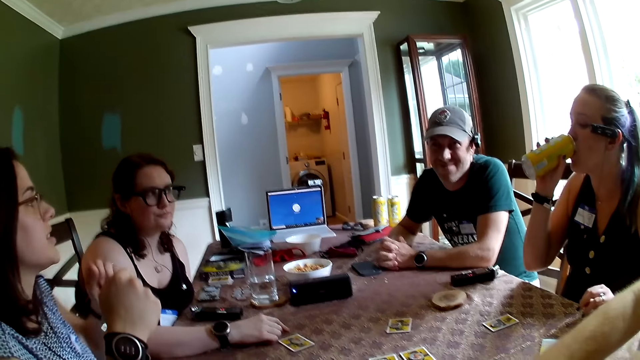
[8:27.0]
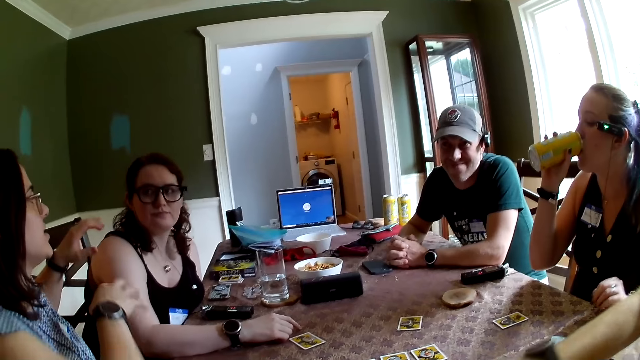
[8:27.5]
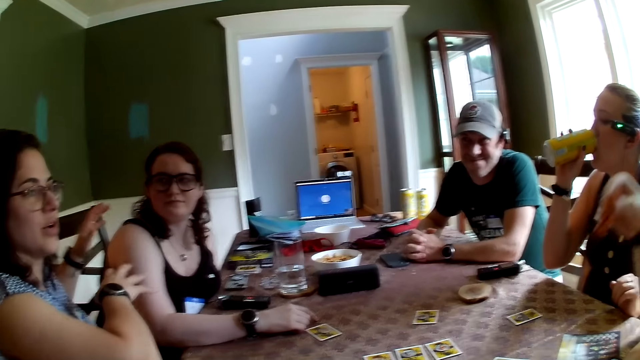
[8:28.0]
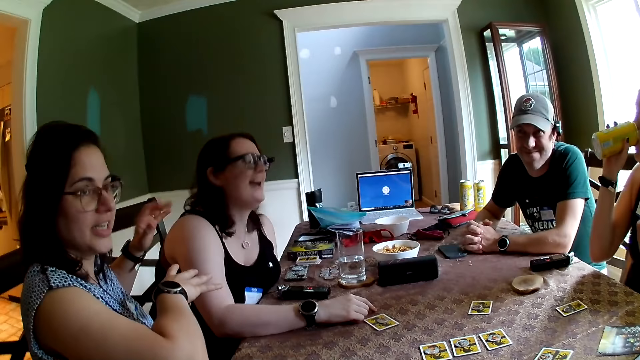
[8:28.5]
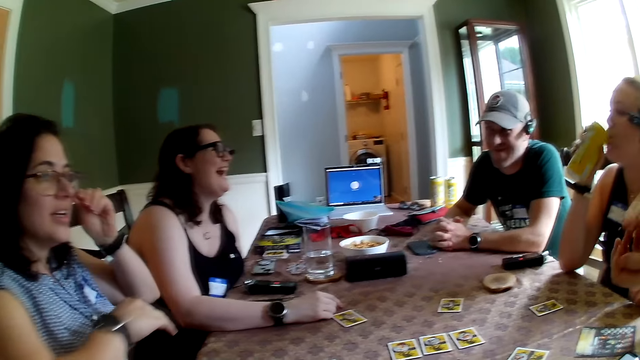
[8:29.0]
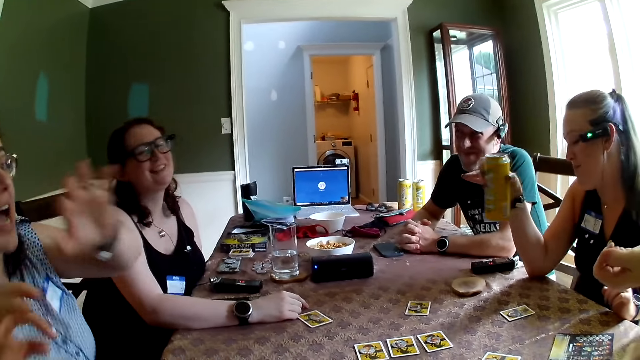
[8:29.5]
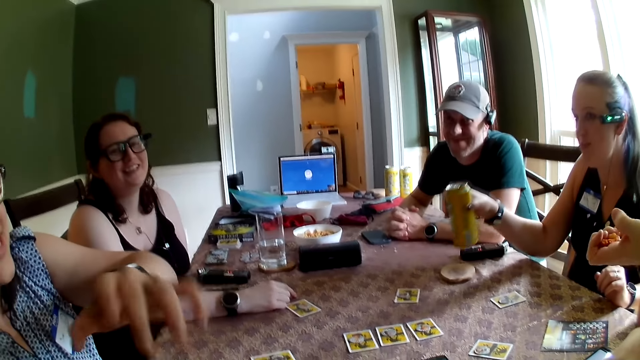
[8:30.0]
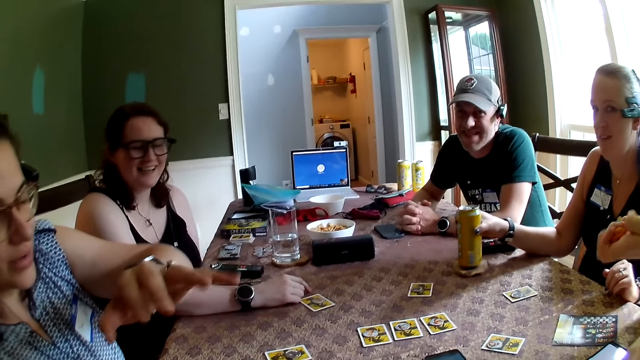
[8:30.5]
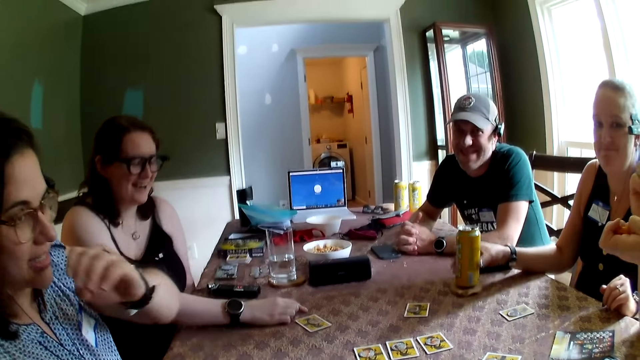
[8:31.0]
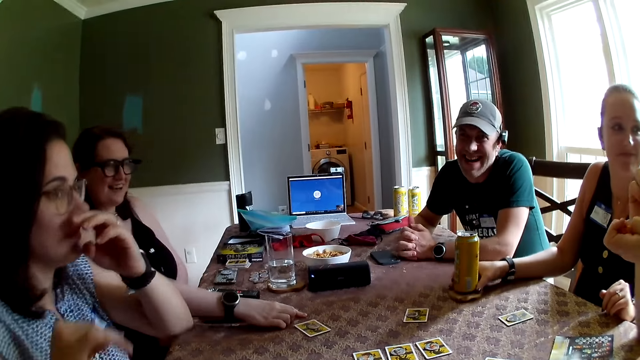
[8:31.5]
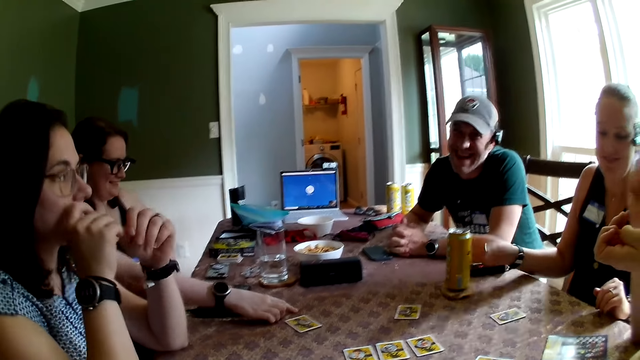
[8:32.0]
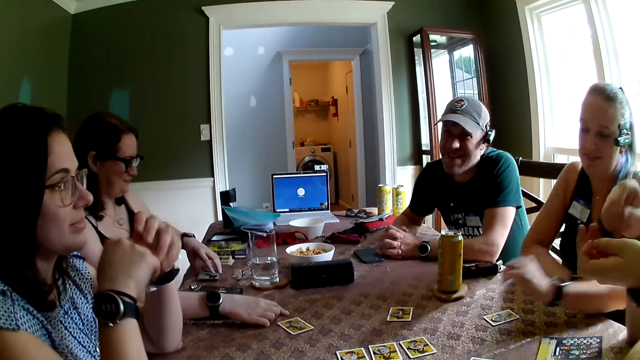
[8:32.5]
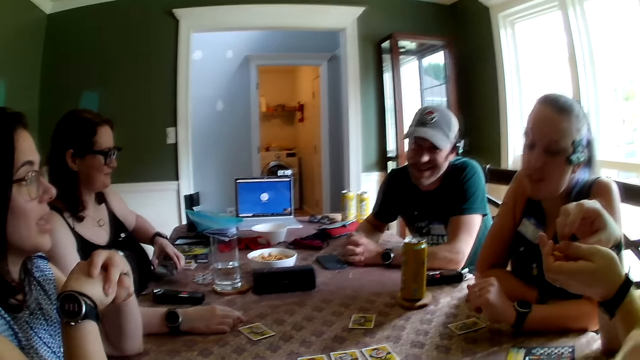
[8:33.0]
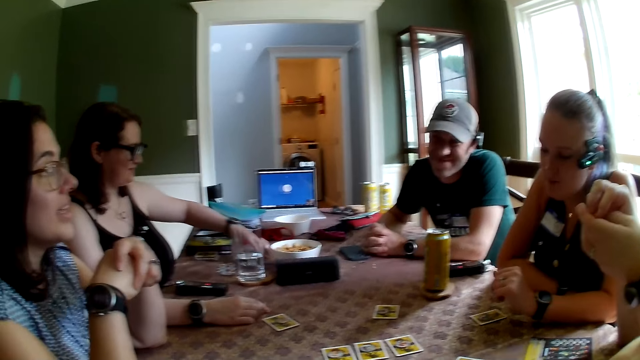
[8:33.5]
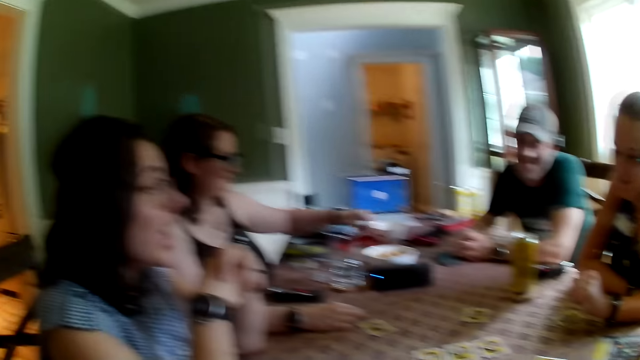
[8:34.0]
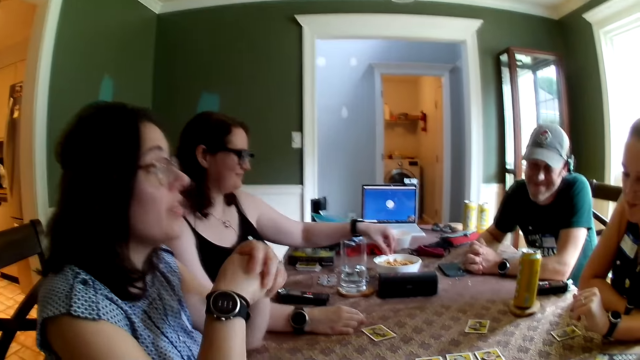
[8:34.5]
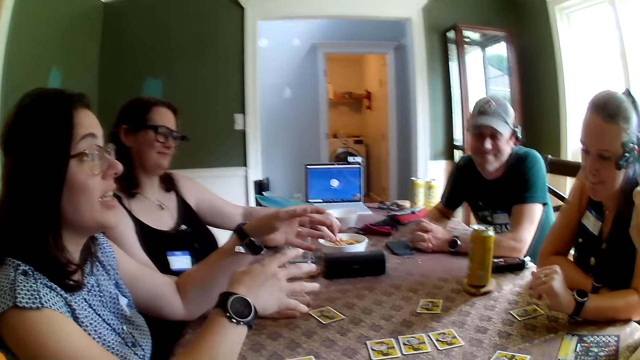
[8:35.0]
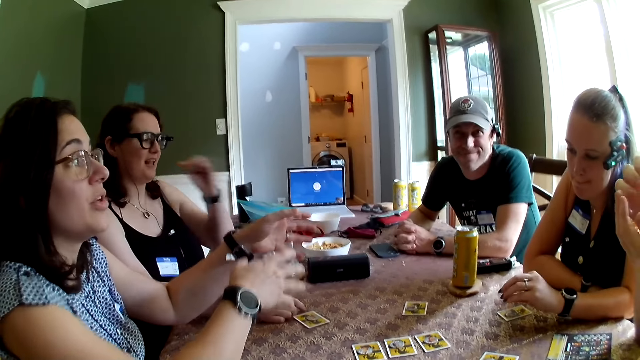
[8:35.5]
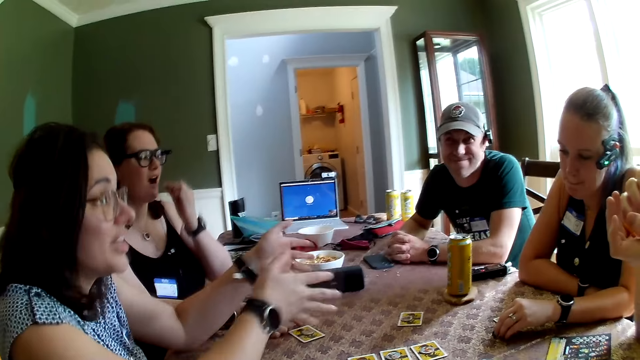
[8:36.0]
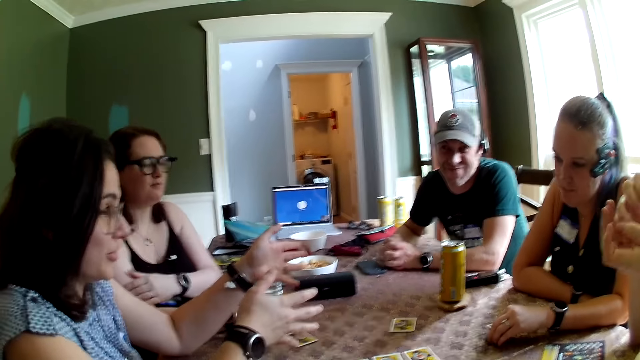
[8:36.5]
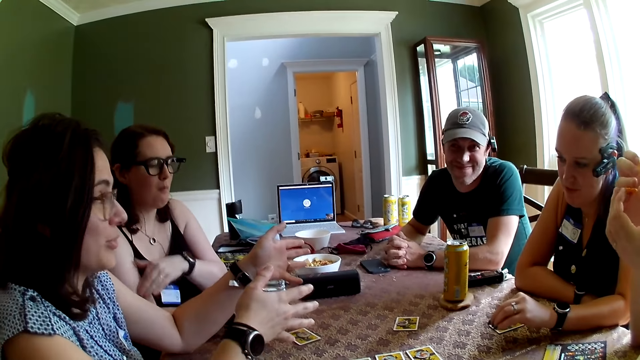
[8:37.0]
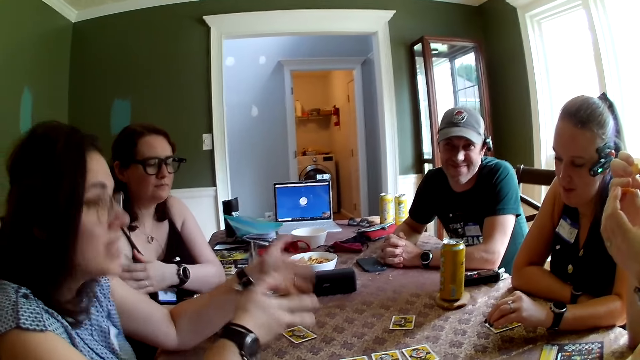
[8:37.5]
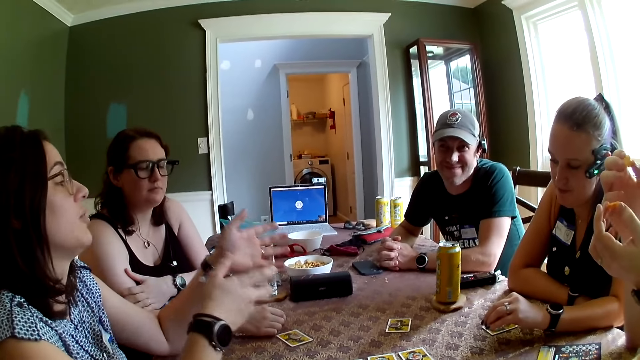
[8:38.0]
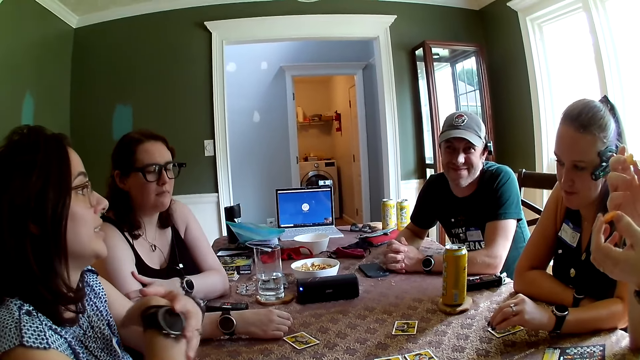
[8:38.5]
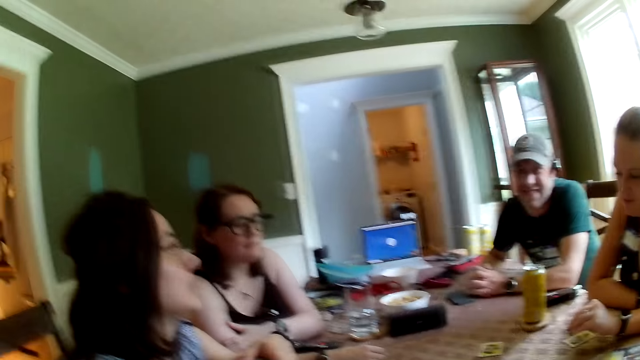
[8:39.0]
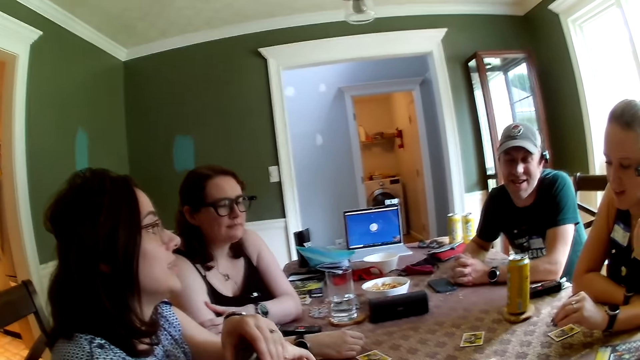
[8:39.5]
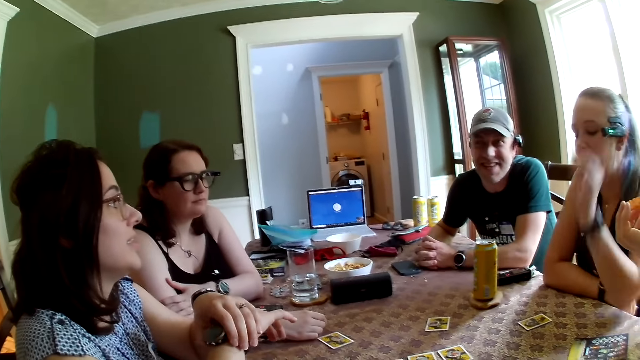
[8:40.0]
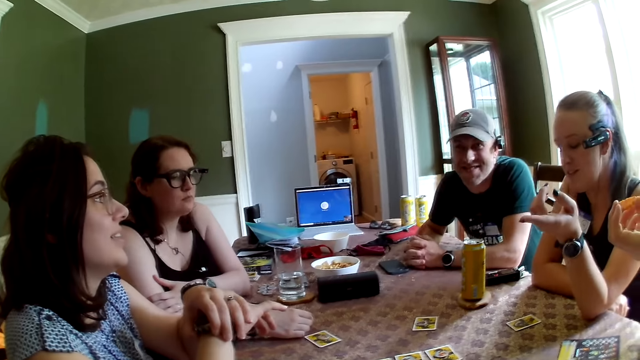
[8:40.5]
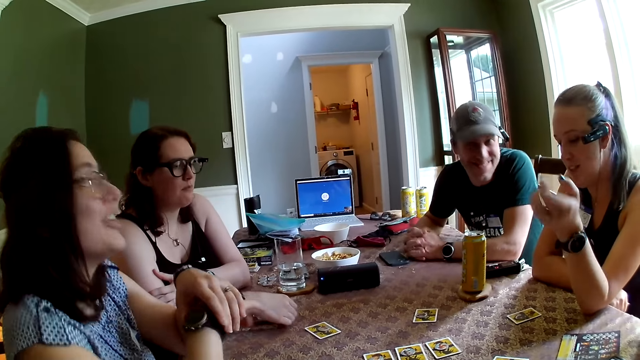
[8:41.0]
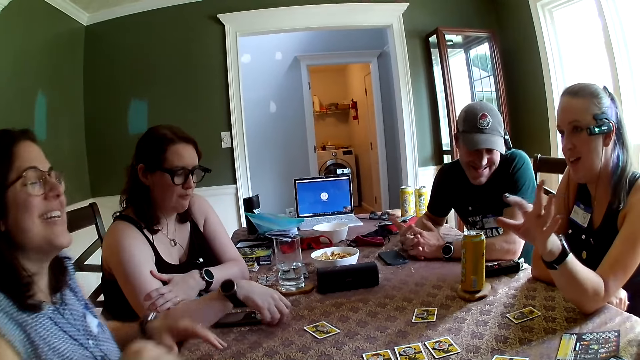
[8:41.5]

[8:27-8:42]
A man picks from the snack in the bowl on the table with his right hand. A woman converses with the people on the table. Another woman moves the phone on the table with her left hand and picks from the snack on the table with her left hand. The camera wearer talks. The other woman puts the snack in her left hand into her mouth. The camera wearer talks.

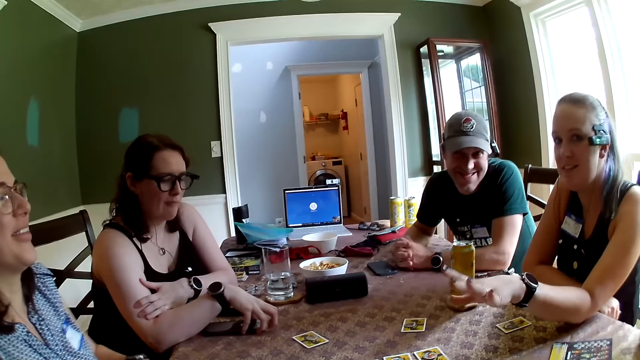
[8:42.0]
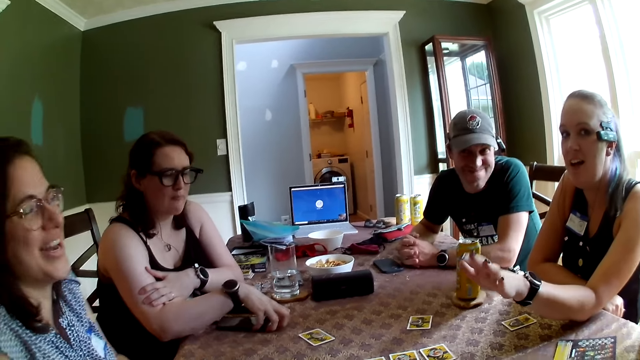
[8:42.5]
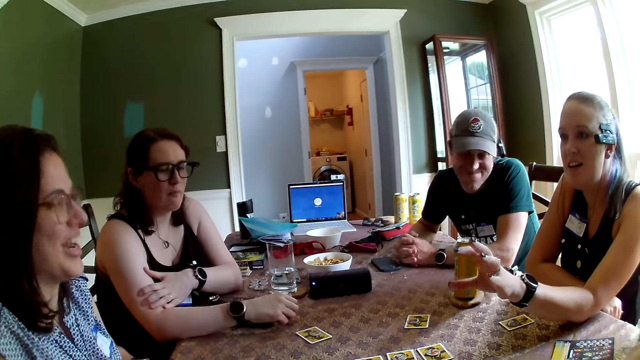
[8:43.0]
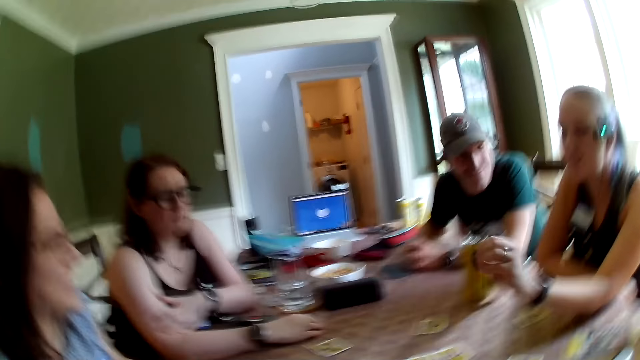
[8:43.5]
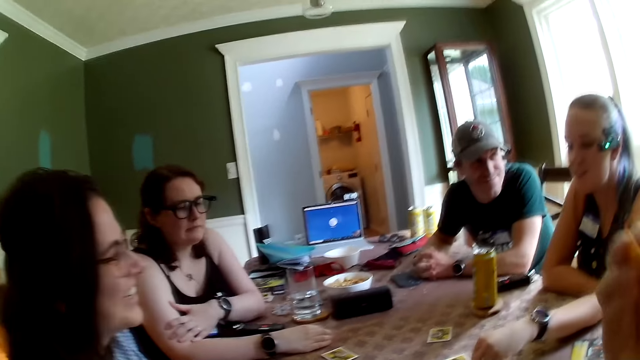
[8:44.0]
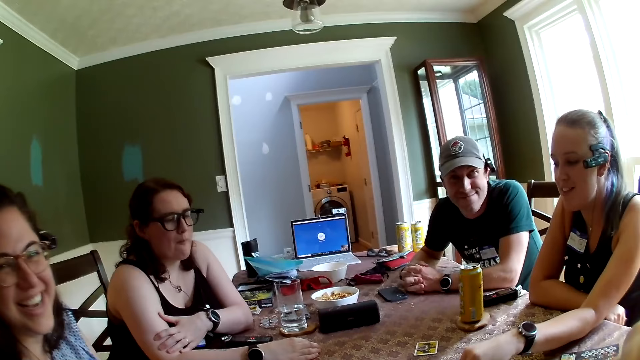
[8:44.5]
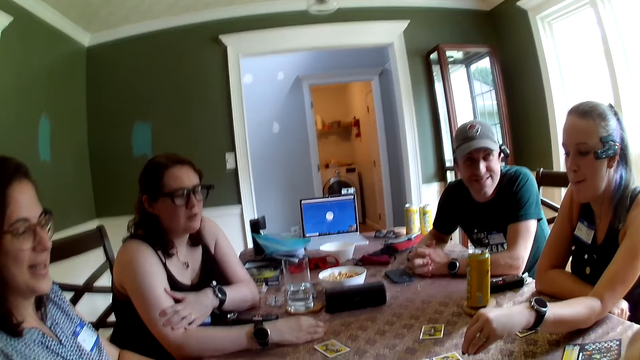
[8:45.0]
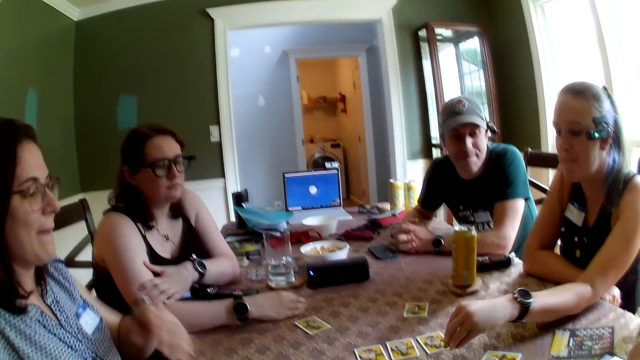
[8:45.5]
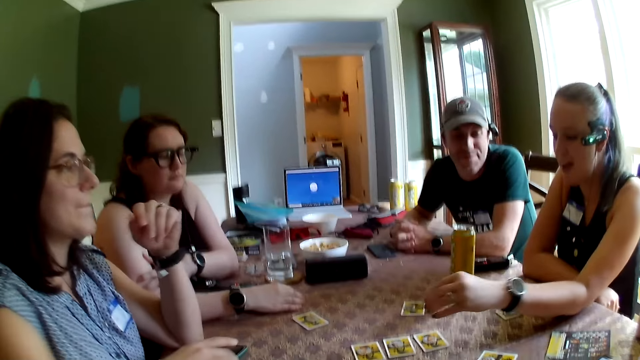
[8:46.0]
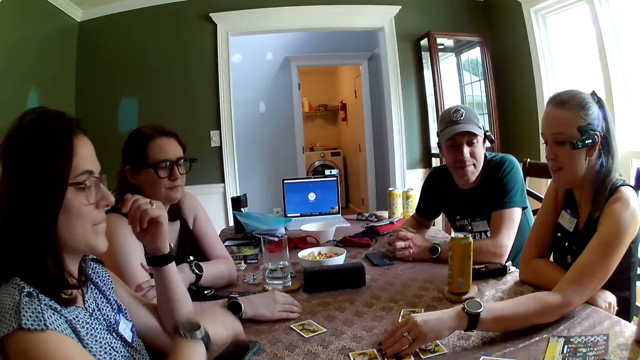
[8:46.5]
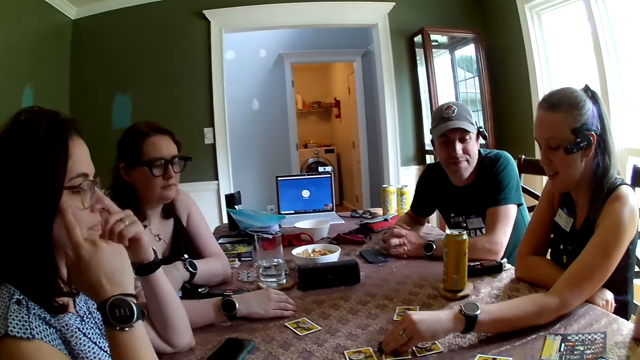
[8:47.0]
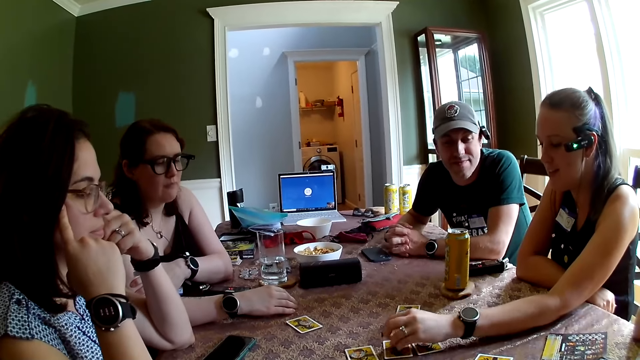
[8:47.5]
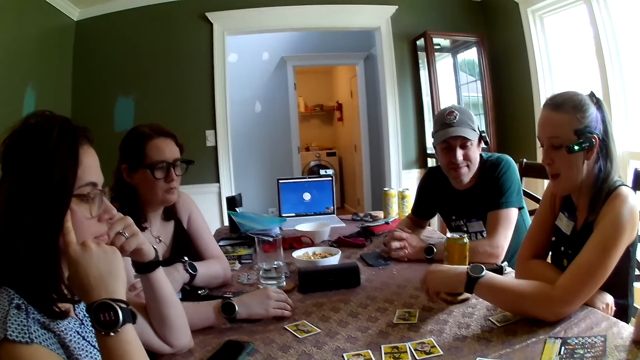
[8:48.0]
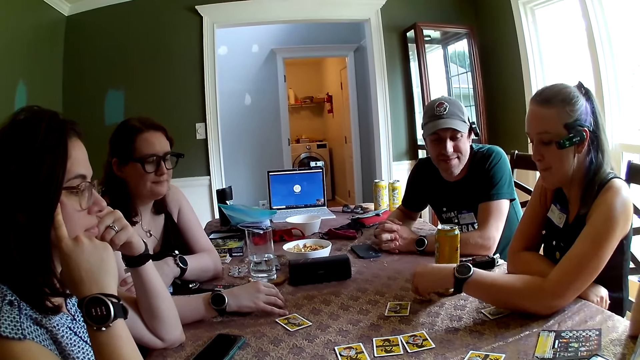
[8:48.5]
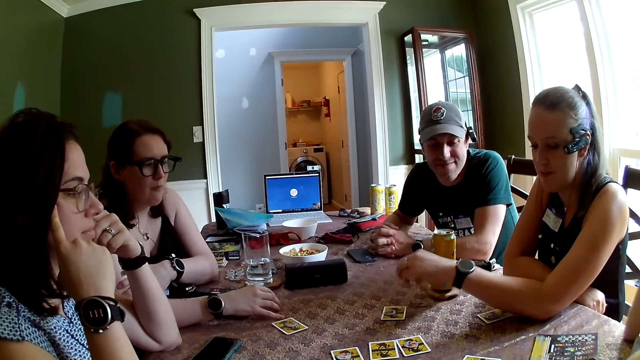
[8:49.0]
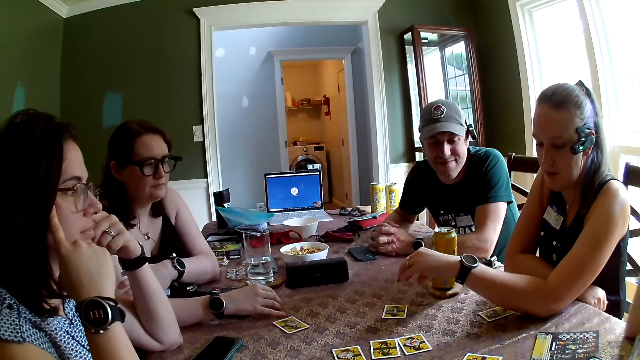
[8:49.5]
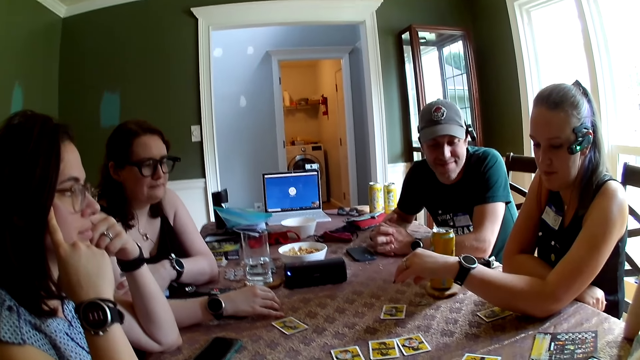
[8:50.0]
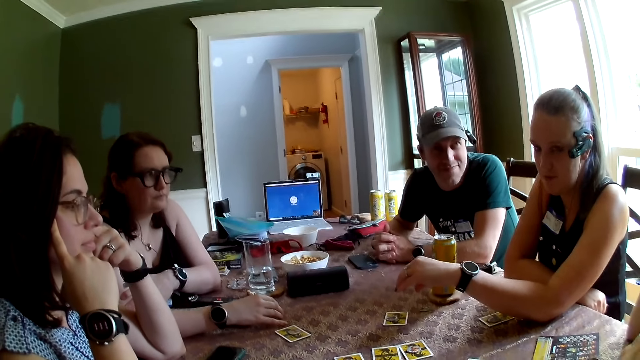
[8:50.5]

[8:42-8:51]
The camera wearer talks. A woman picks up the chip on the card on the table with her right hand. The woman drops the chip in her right hand on the table.
